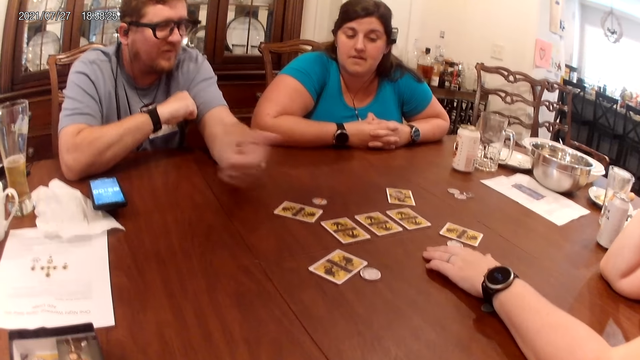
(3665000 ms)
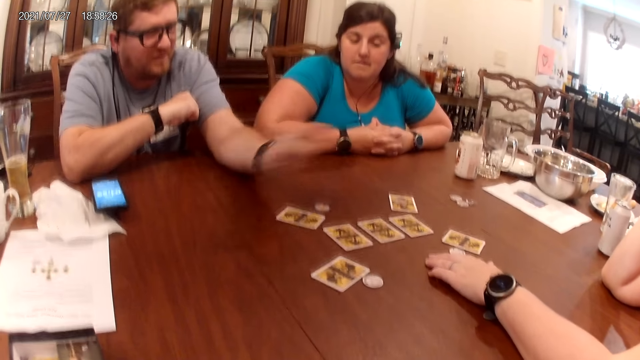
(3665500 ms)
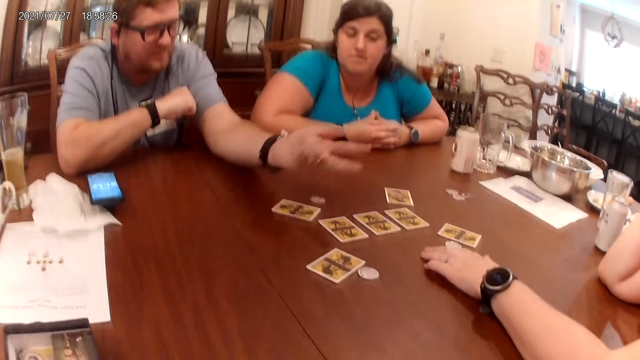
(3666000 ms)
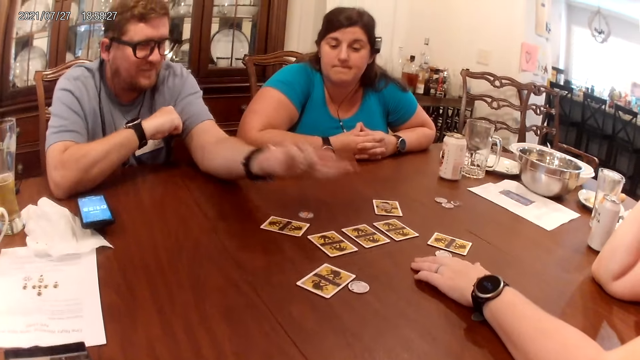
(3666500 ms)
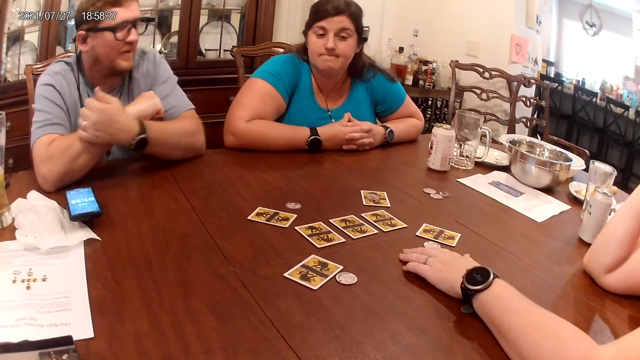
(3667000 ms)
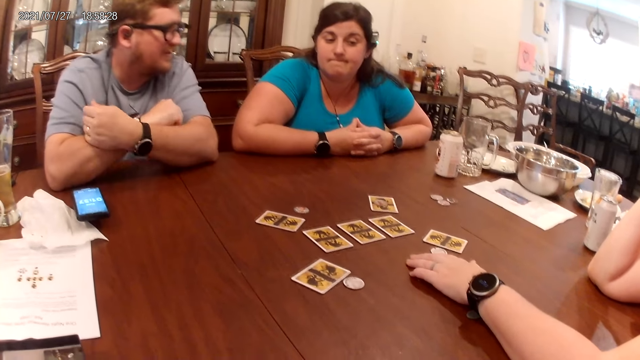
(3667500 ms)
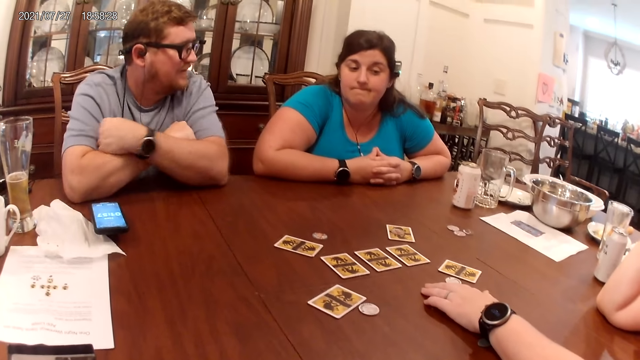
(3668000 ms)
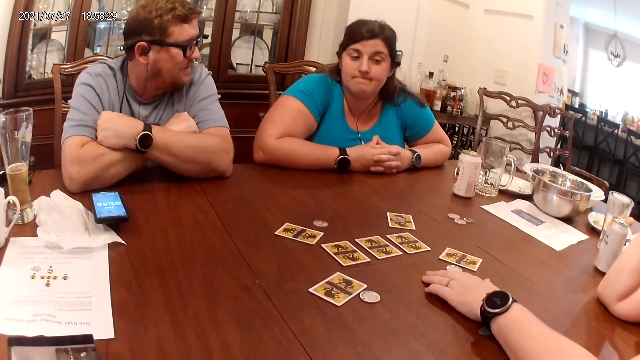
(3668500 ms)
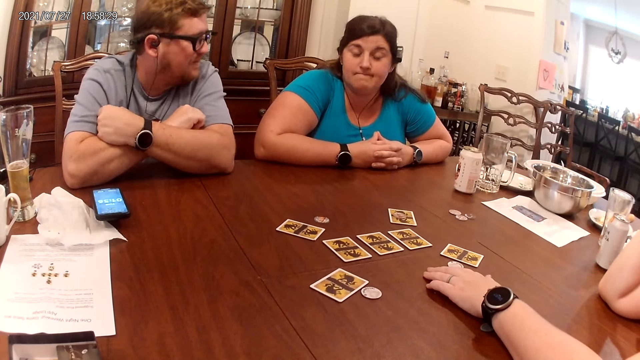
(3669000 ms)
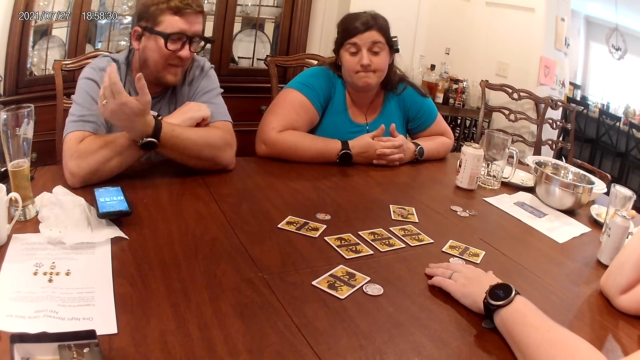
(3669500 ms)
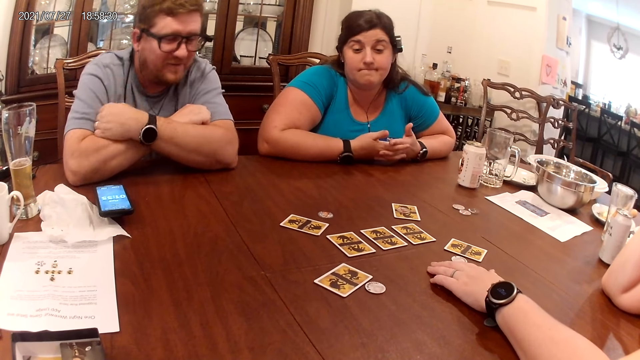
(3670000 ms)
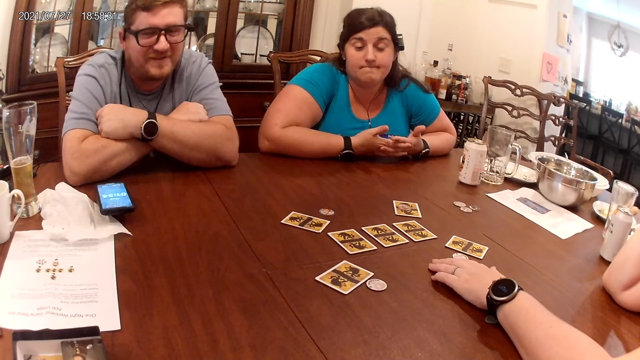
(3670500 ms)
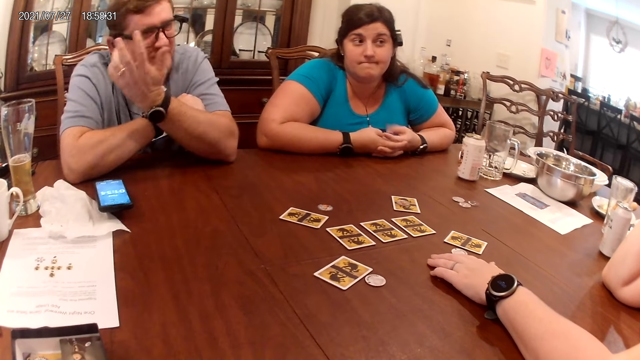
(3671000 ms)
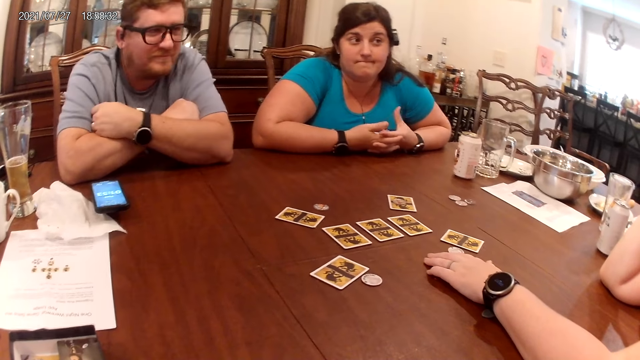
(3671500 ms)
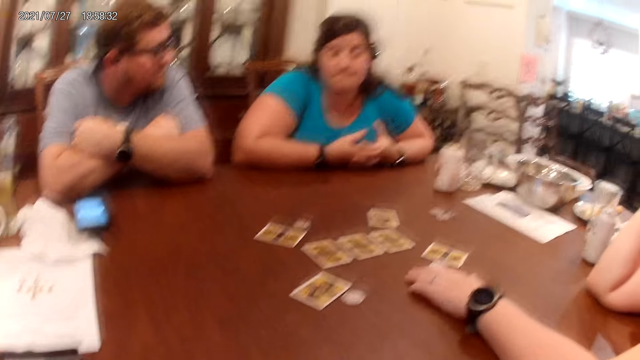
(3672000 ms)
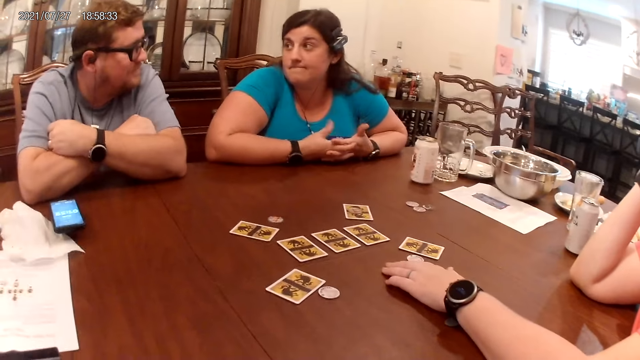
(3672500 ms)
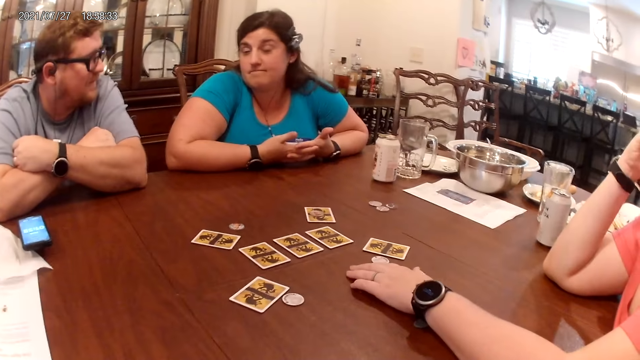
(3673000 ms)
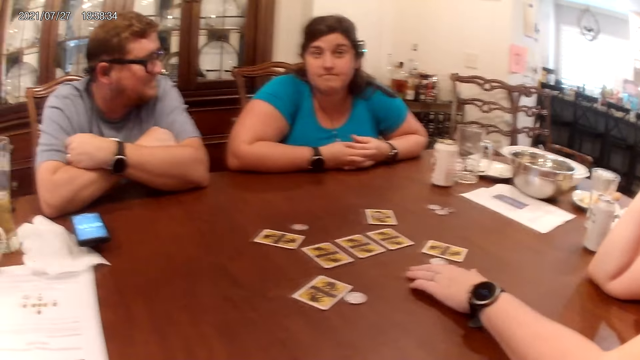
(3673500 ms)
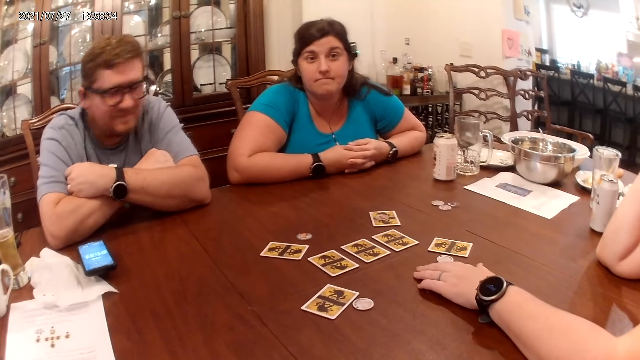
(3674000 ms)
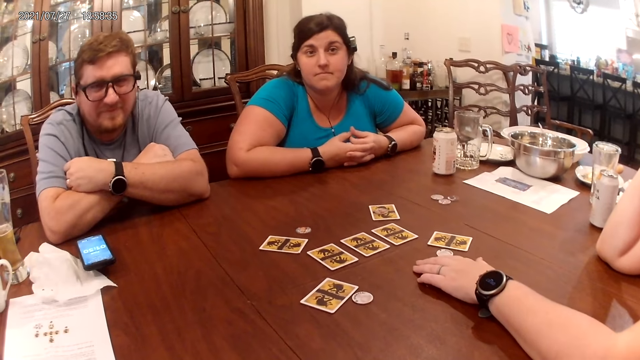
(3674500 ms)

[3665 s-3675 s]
The camera wearer converses with the man, the woman, and another woman.

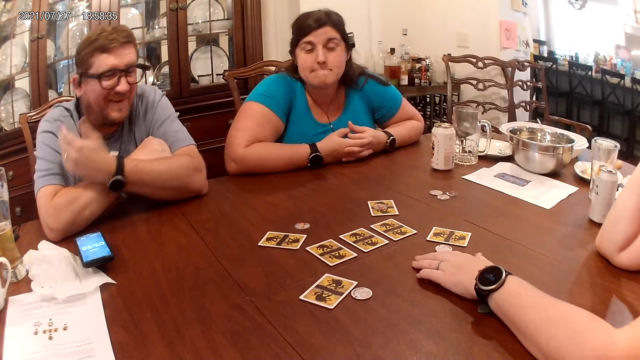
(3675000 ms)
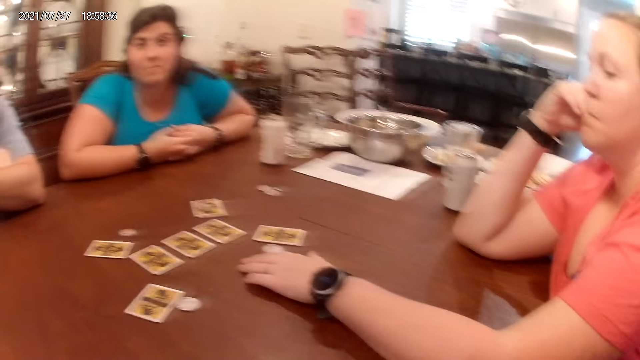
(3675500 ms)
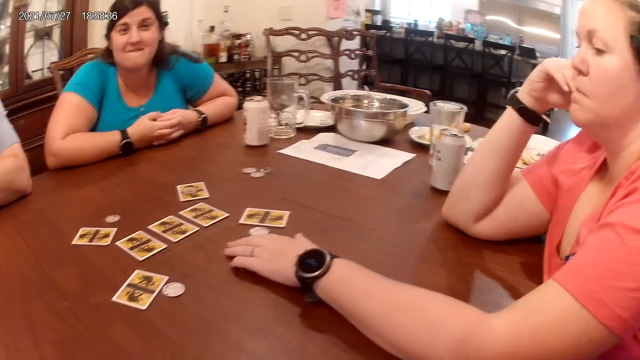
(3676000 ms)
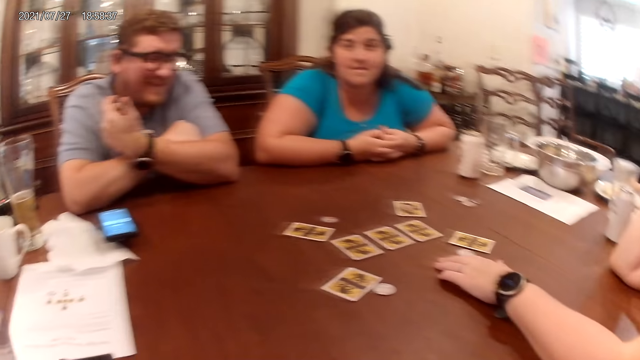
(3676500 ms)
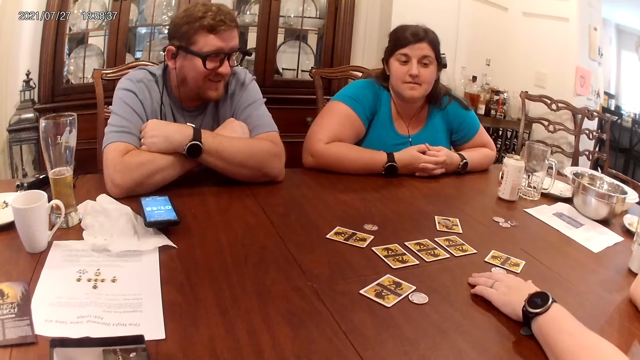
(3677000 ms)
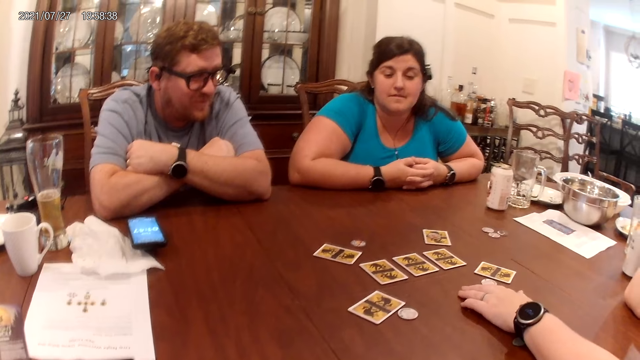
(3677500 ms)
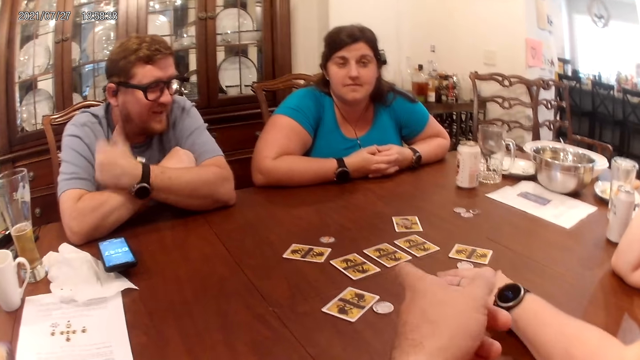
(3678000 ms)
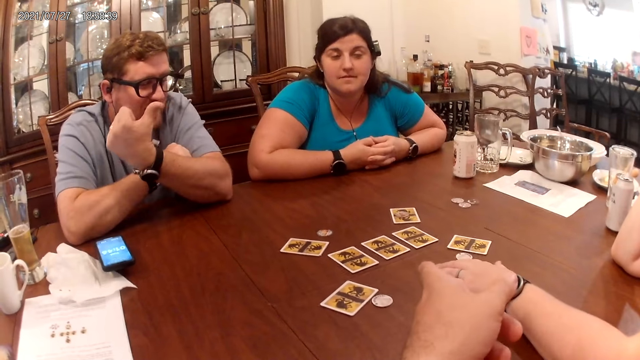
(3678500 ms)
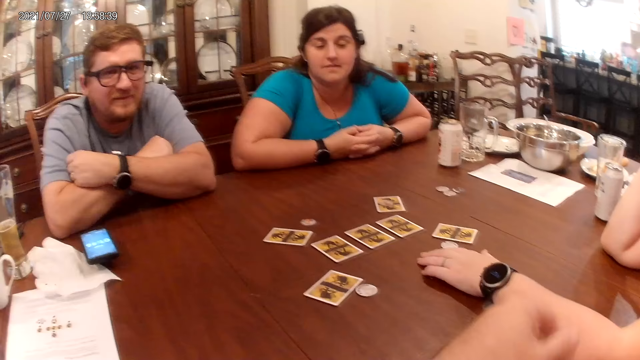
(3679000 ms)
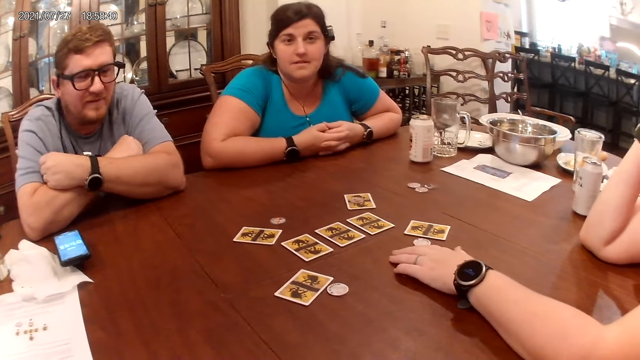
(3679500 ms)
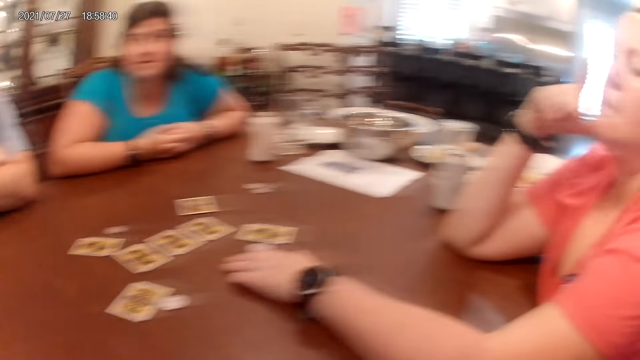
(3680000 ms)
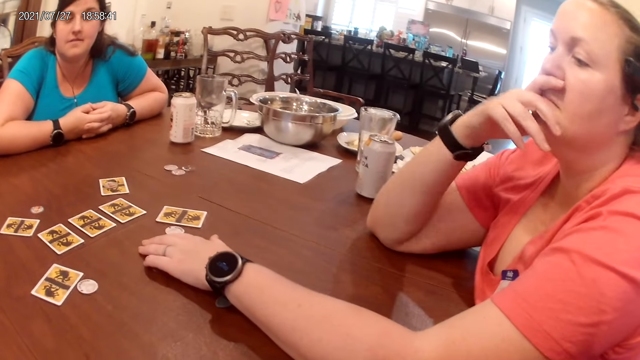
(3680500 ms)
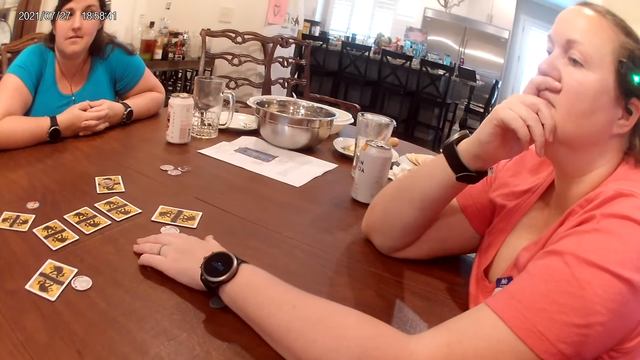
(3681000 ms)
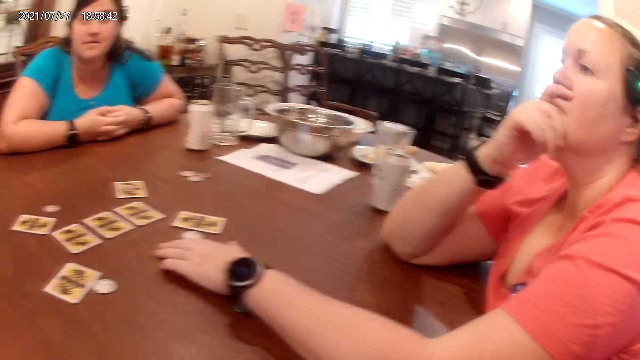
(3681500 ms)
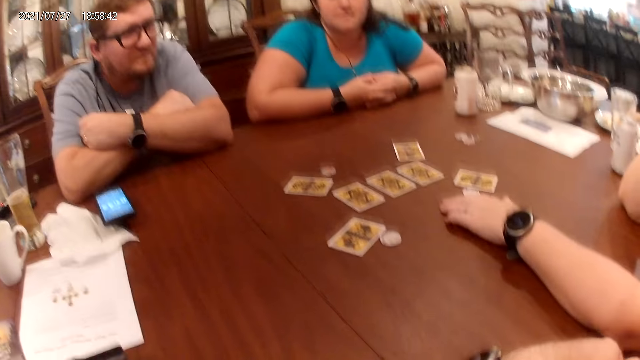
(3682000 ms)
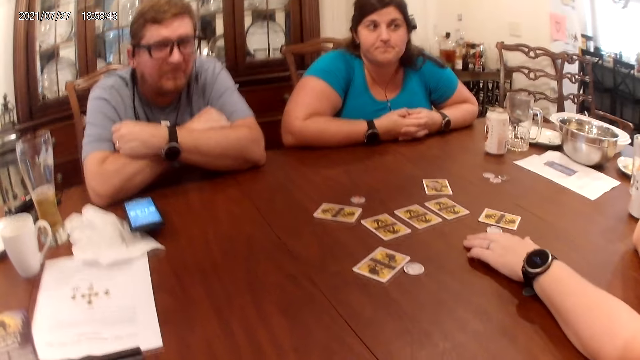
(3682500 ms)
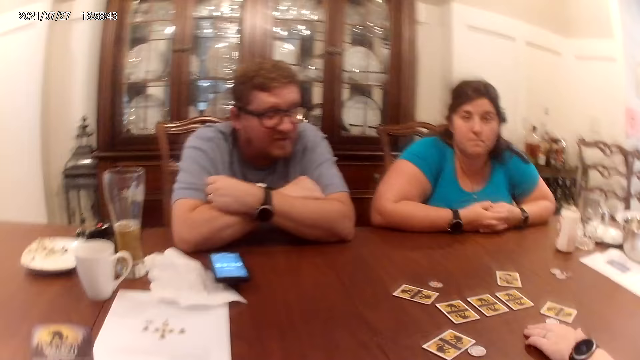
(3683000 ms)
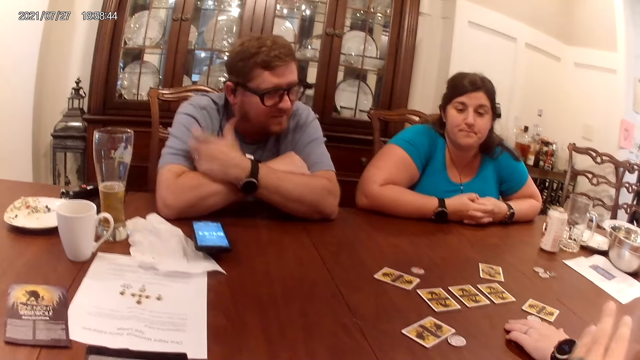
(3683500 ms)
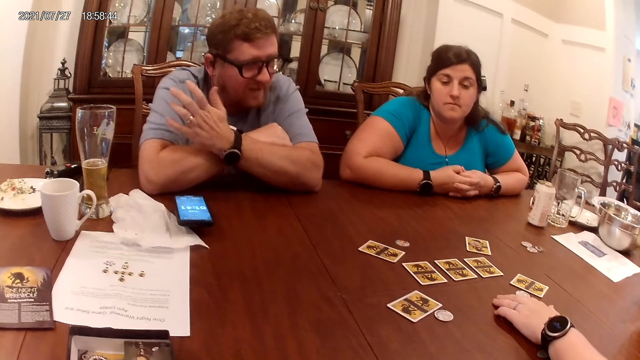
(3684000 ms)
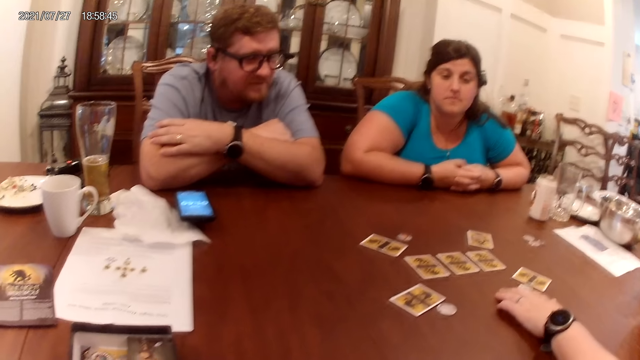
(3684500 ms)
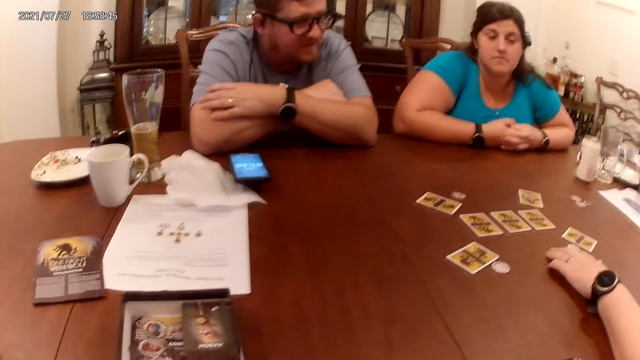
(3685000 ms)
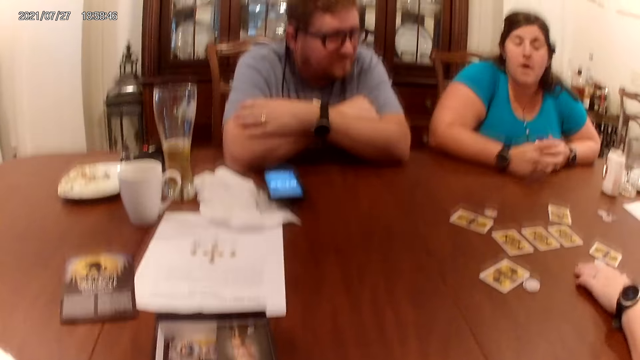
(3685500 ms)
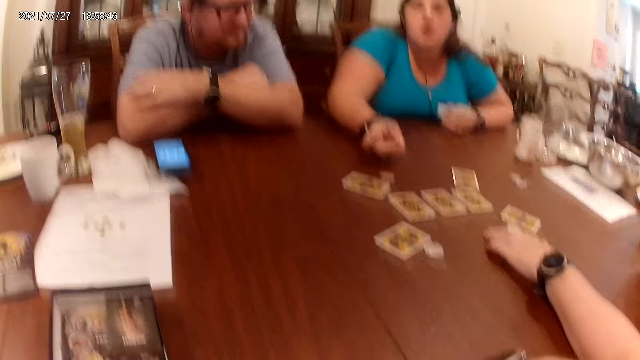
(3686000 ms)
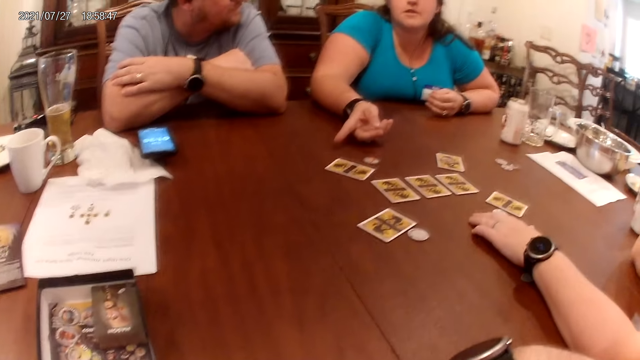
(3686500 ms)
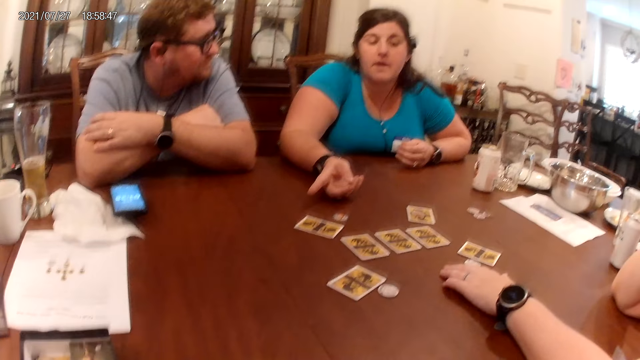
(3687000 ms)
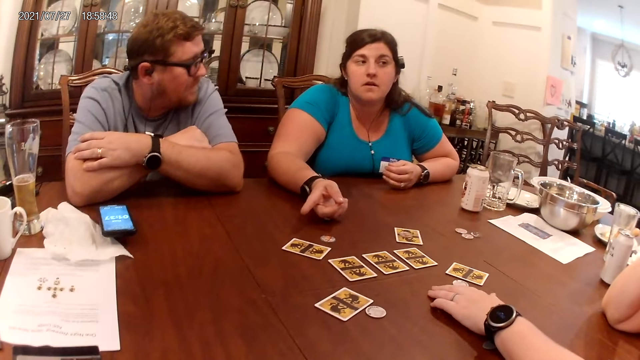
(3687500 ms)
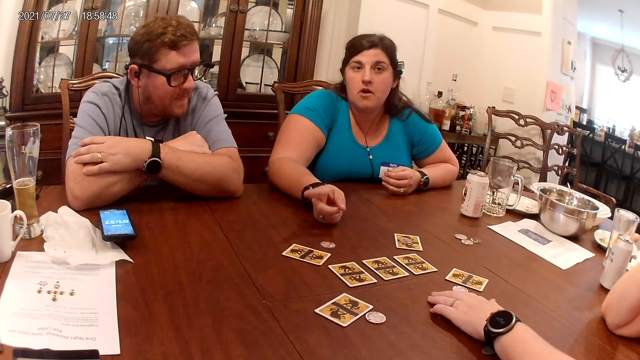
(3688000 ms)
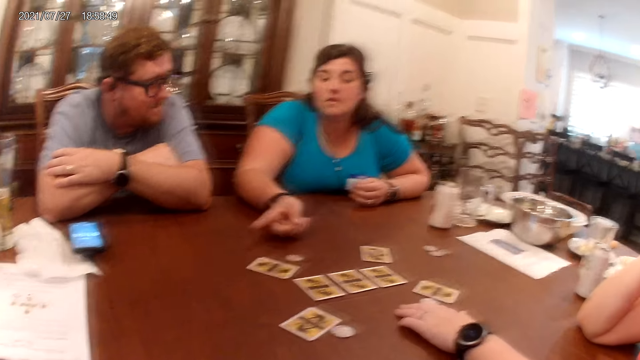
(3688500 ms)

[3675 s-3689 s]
The man converses with everyone on the table. The camera wearer converses with everyone on the table. The woman converses with everyone on the table.
